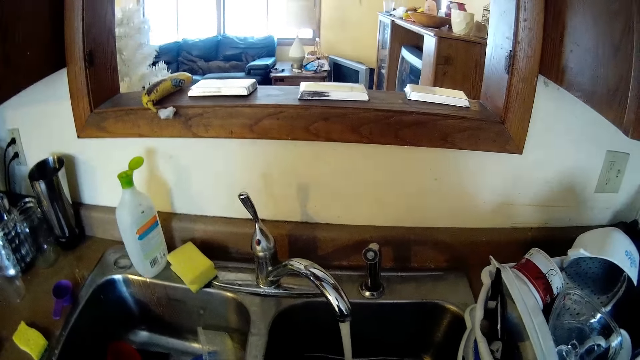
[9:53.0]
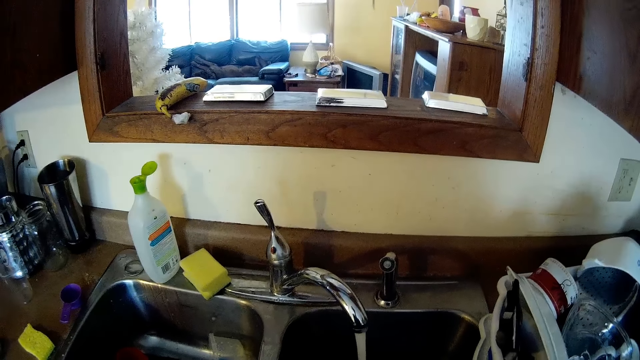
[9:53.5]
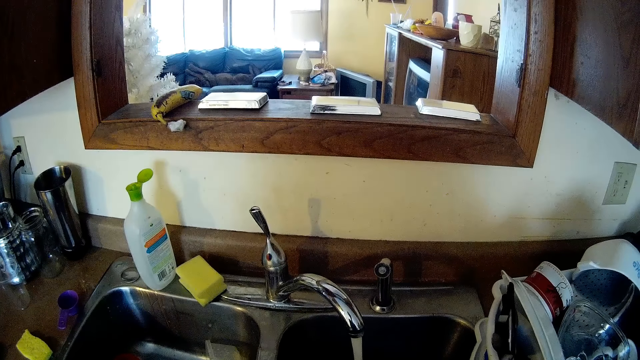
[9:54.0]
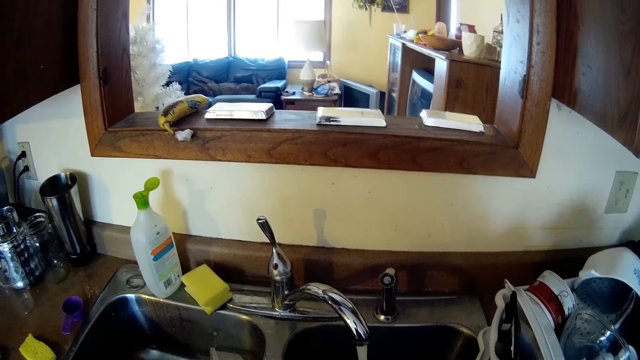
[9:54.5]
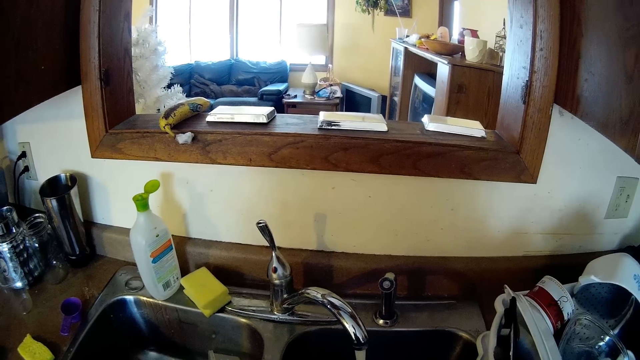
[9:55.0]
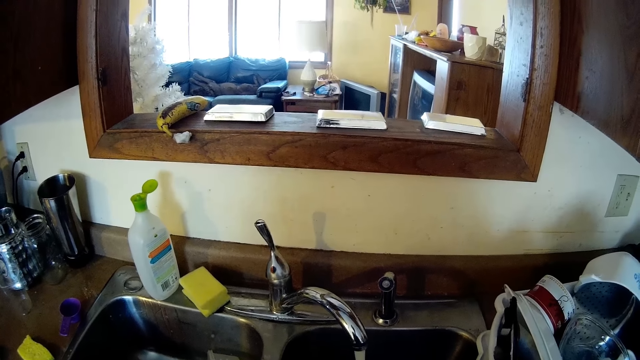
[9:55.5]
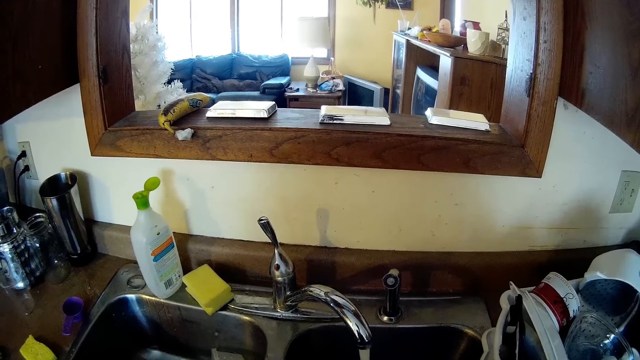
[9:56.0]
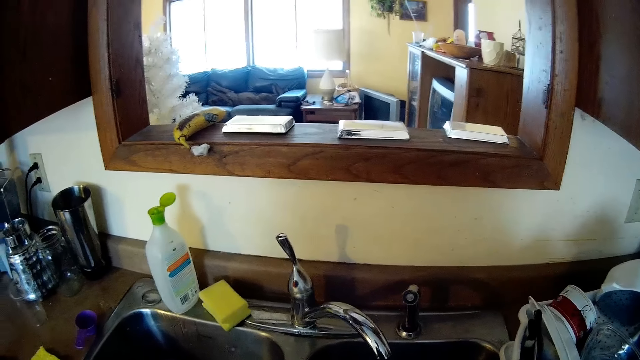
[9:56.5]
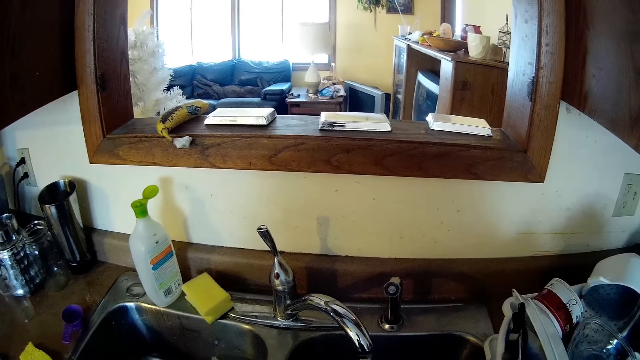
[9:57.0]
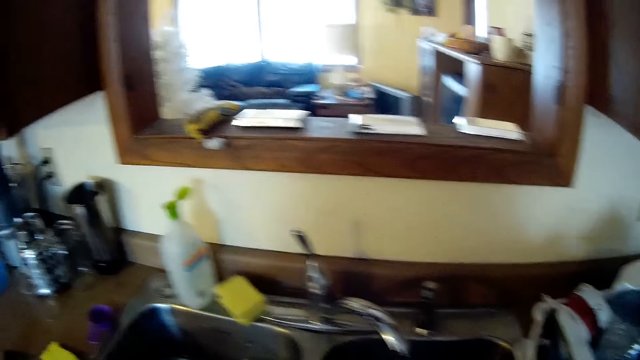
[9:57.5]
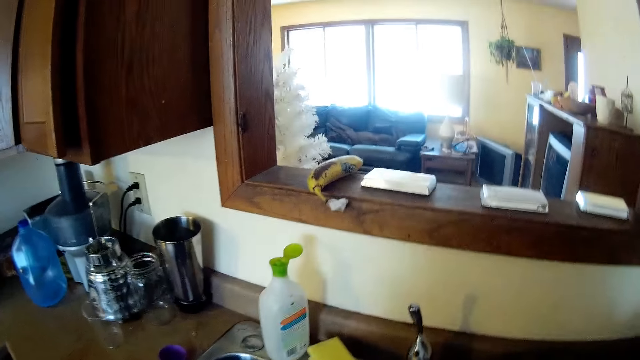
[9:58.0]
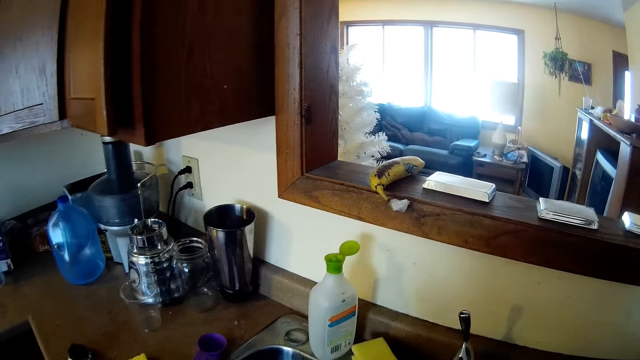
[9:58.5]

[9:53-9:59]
The camera wearer looks around.

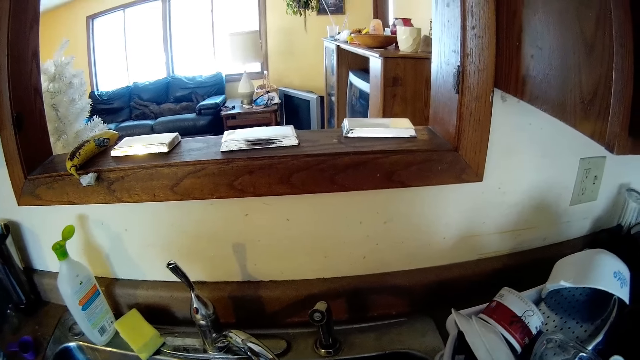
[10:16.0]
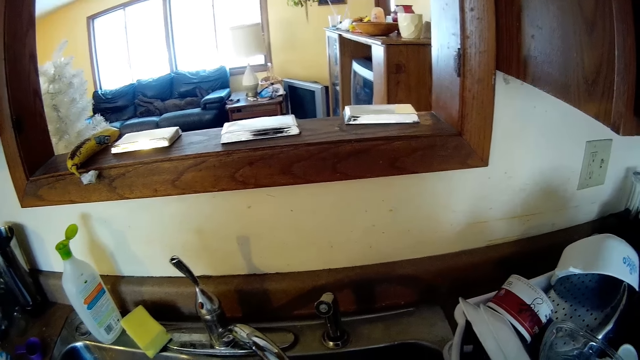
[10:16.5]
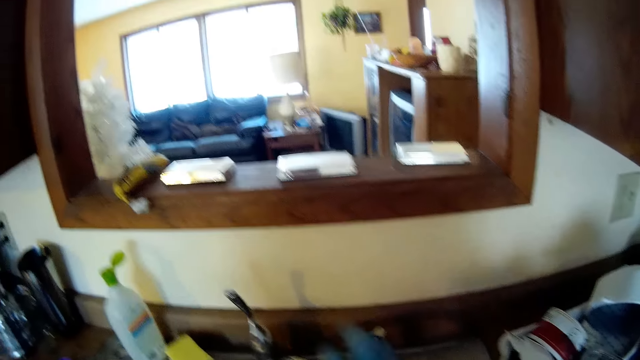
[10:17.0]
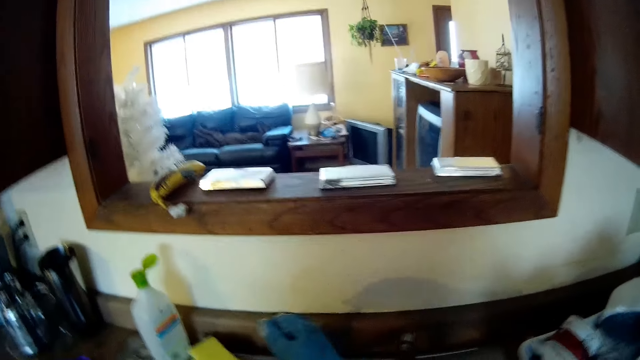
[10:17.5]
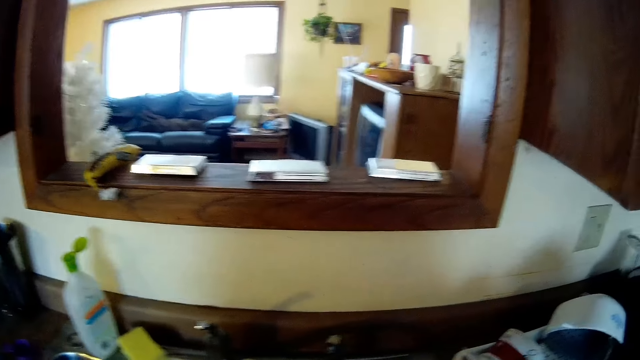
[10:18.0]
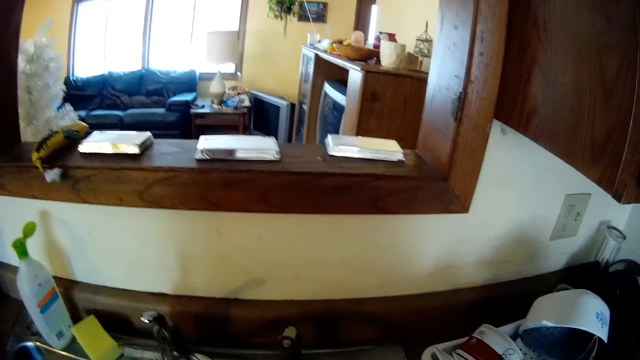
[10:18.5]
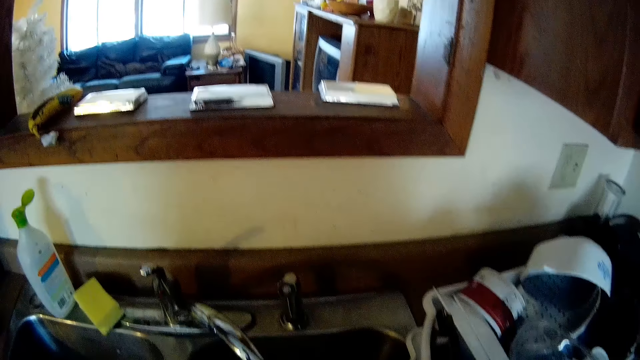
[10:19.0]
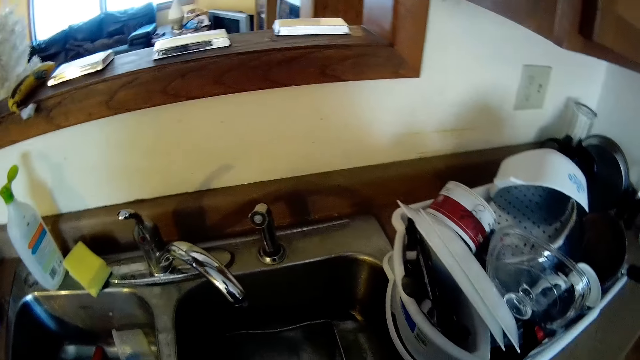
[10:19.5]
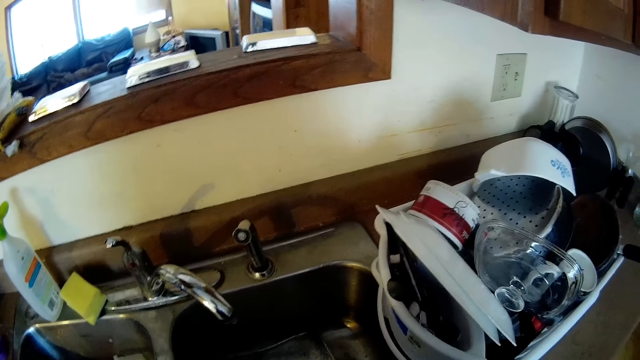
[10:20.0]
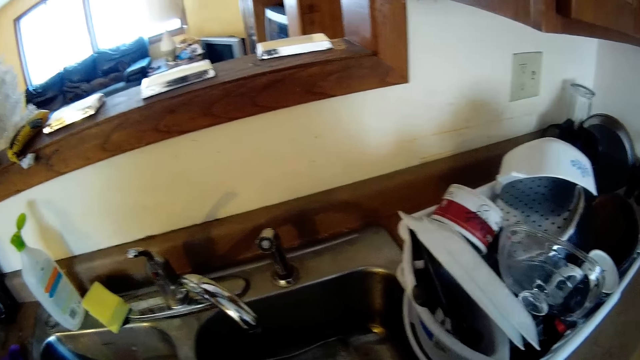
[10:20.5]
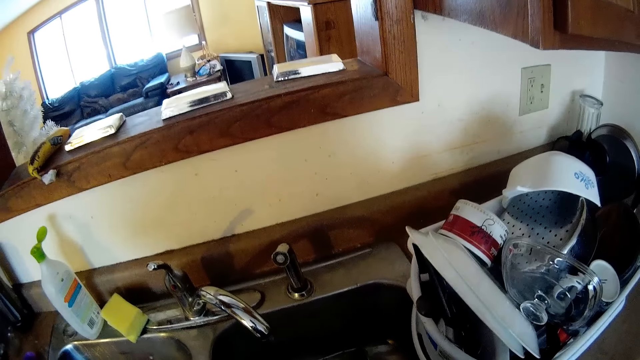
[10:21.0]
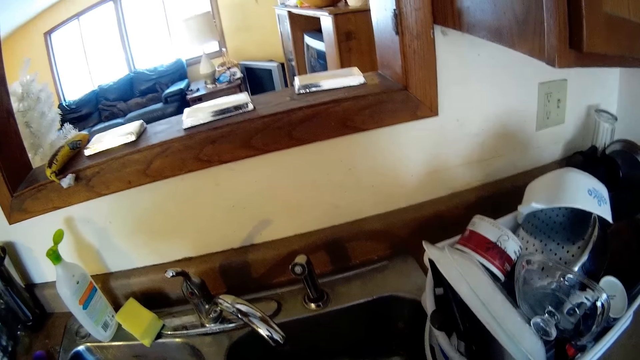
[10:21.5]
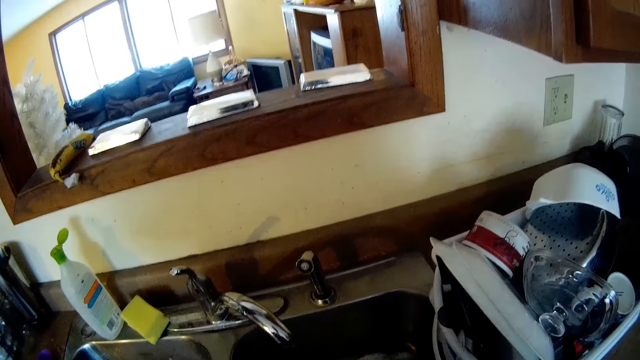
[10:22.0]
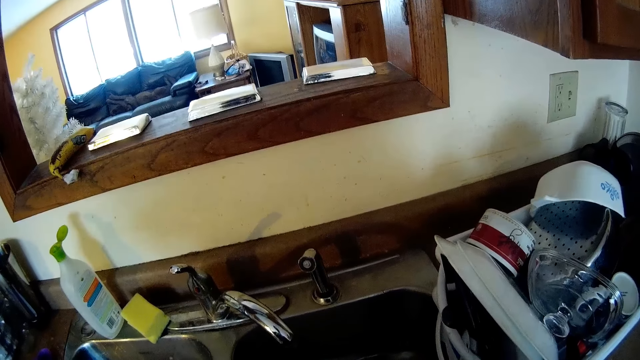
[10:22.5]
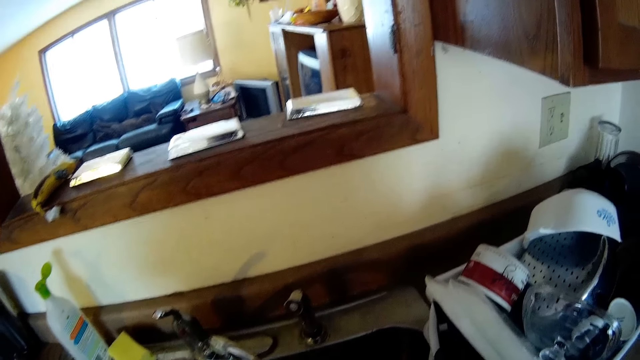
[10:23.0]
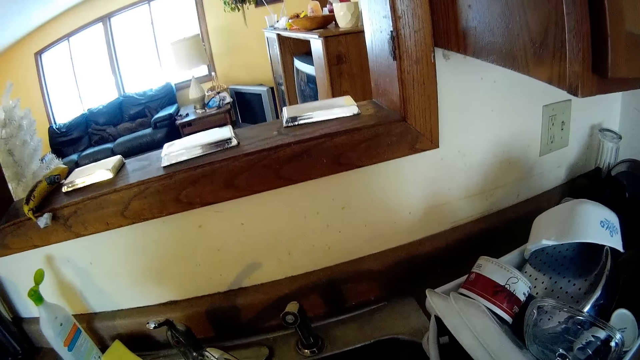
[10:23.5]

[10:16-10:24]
The camera wearer turns off the faucet at the sink with her right hand. She turns on a tap. She looks around.

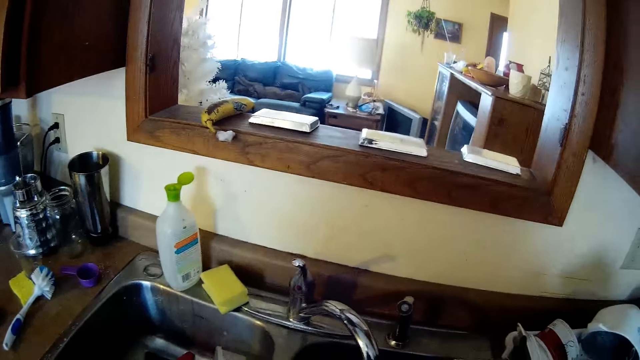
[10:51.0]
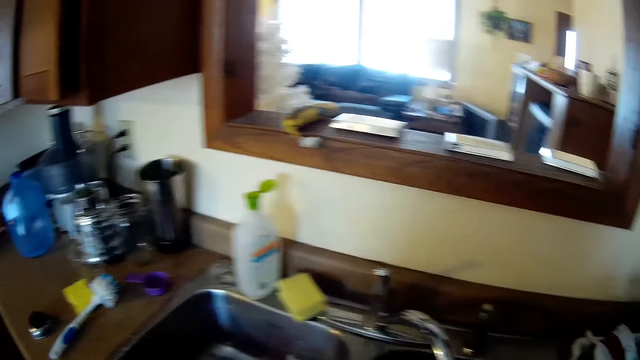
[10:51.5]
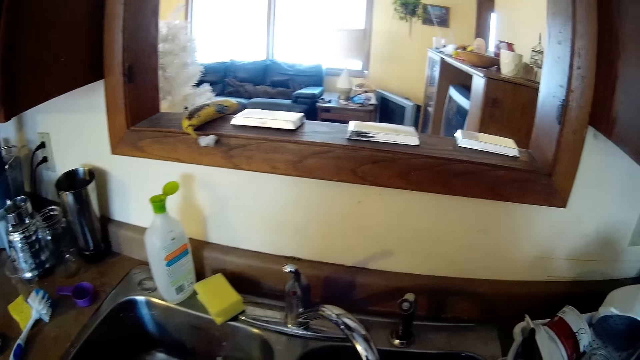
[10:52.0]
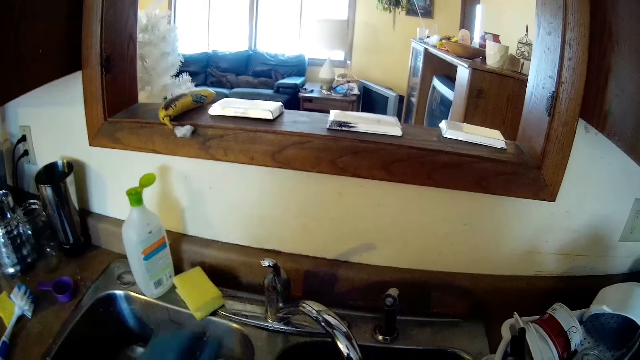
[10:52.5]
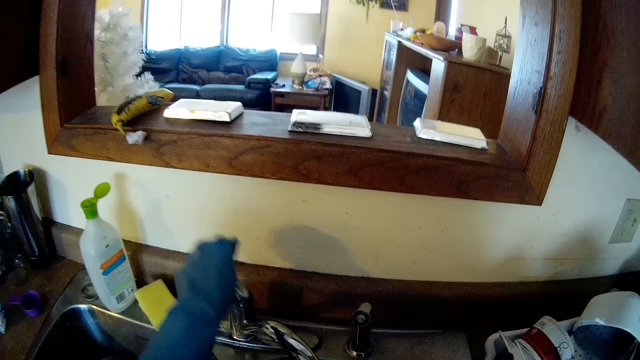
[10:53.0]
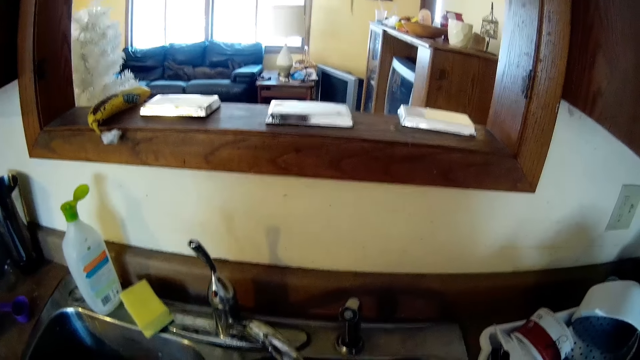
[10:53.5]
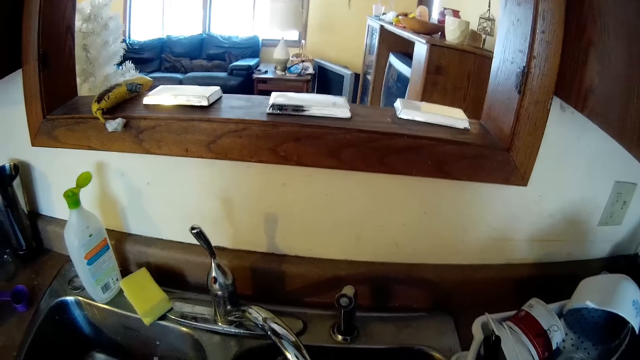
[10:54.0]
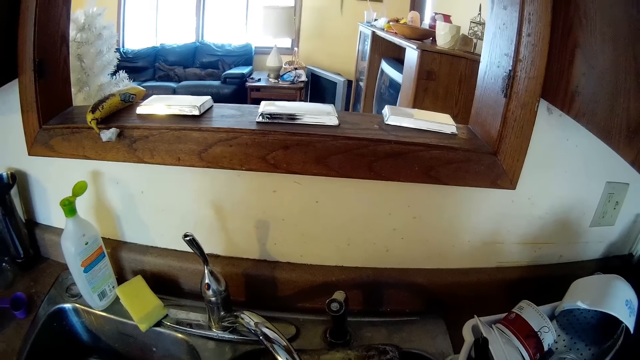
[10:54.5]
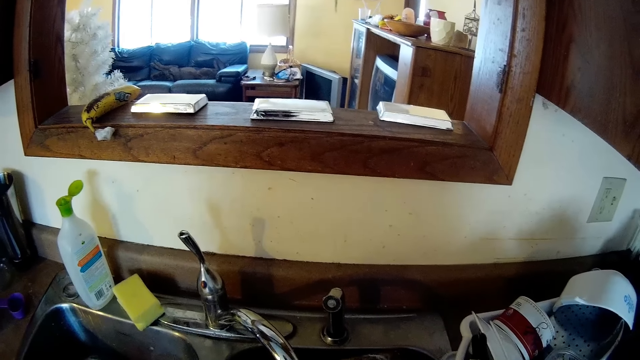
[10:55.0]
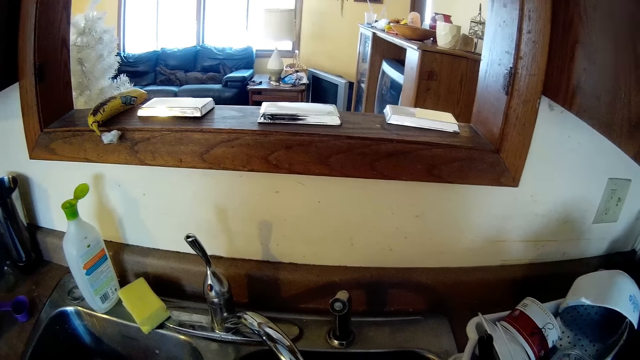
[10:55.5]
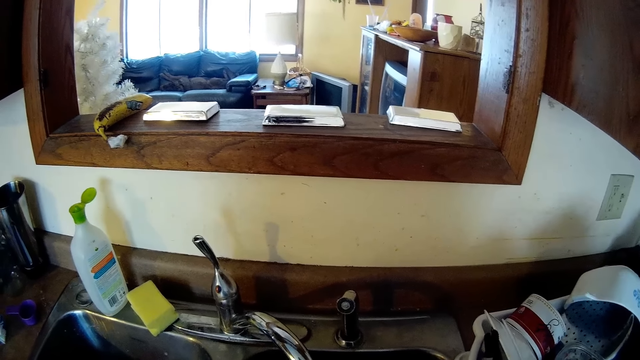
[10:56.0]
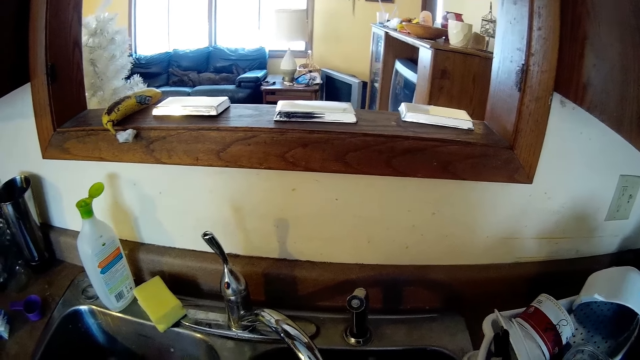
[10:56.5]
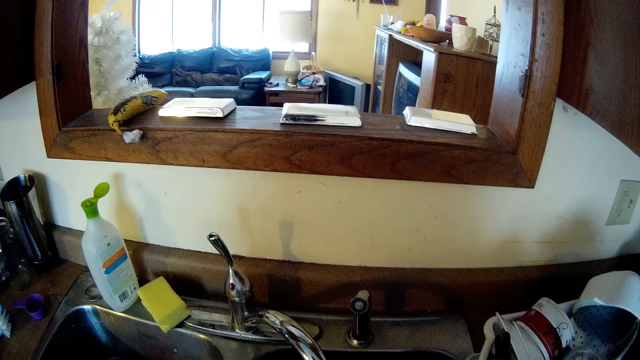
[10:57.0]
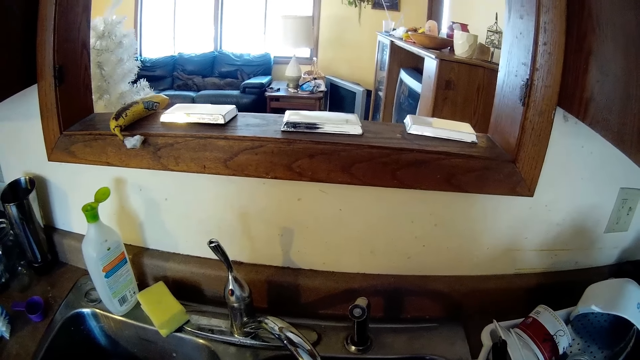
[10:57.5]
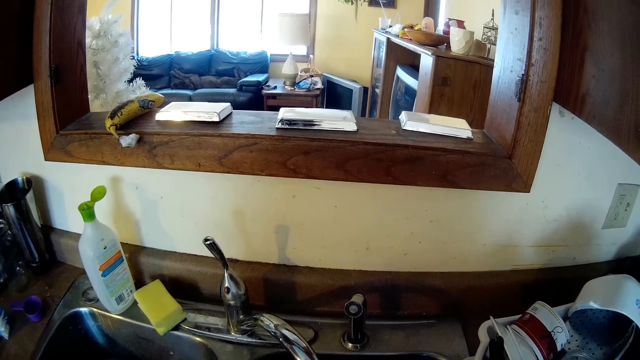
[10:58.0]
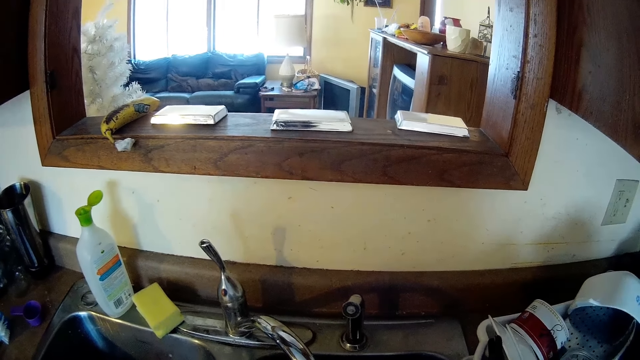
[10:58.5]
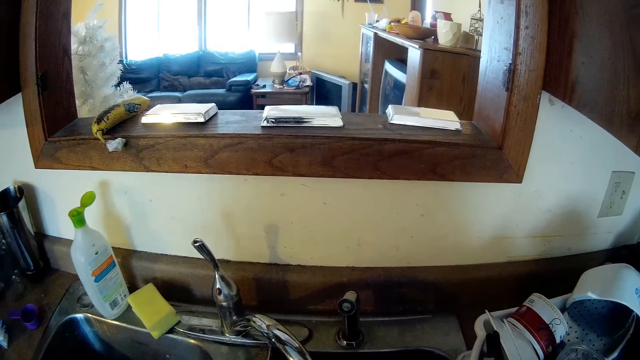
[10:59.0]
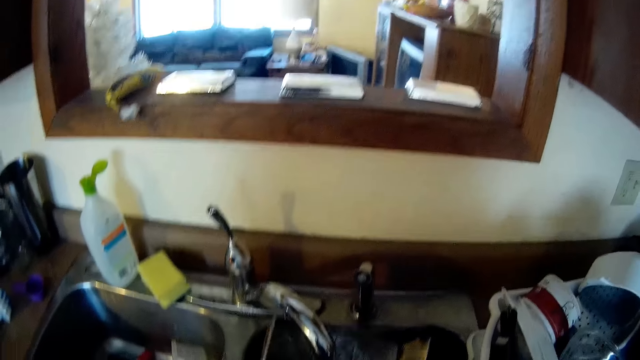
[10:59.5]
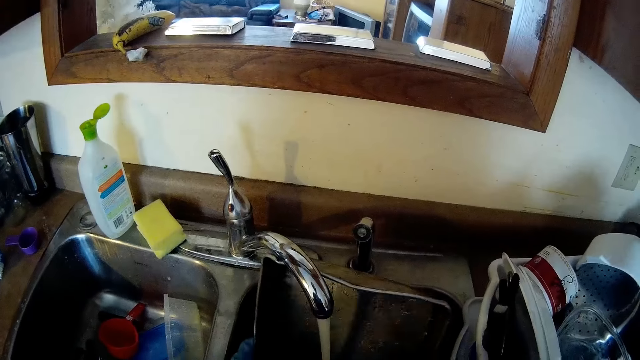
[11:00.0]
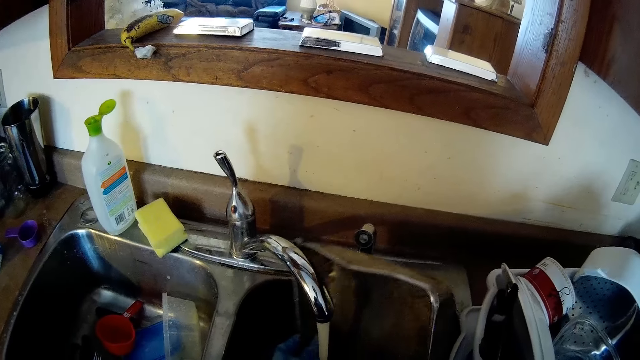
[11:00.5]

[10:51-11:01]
The camera wearer turns on the faucet at the sink with her right hand. She turns off the tap. She looks around. She rinses a baking pan under the water from the faucet with both hands.
